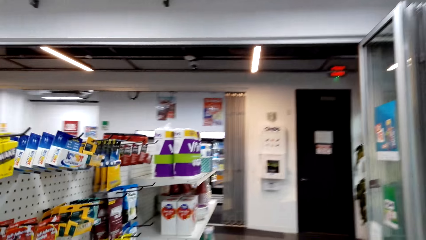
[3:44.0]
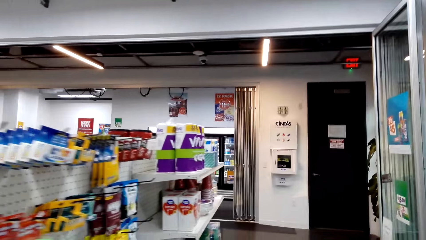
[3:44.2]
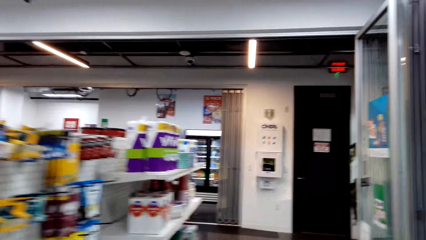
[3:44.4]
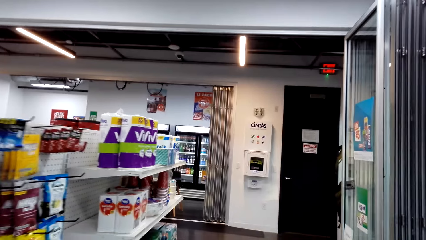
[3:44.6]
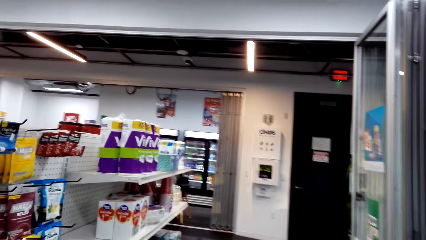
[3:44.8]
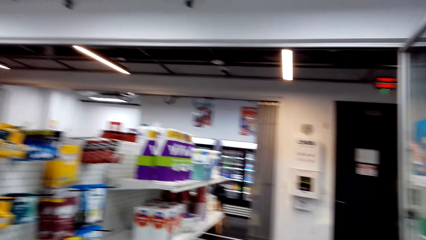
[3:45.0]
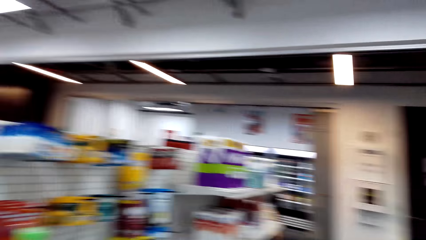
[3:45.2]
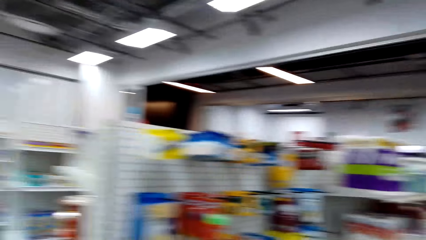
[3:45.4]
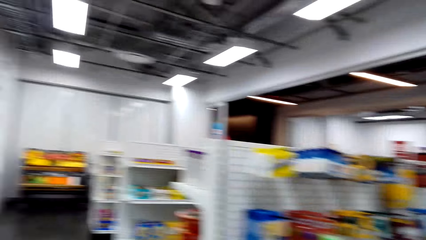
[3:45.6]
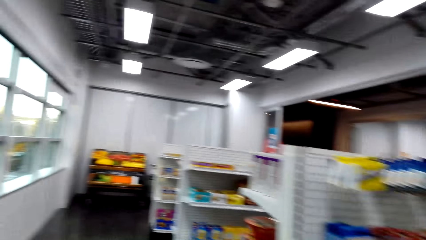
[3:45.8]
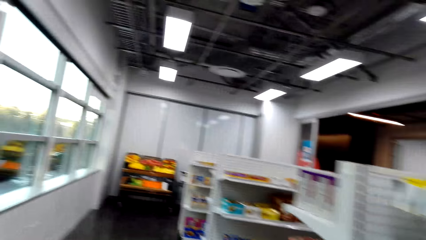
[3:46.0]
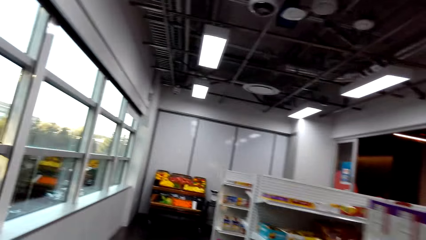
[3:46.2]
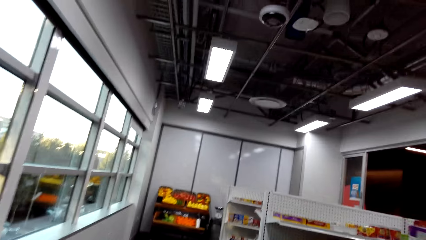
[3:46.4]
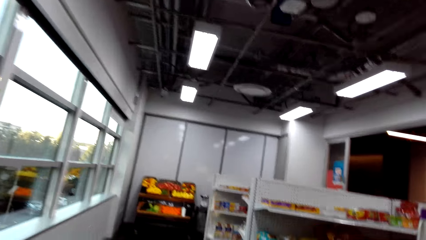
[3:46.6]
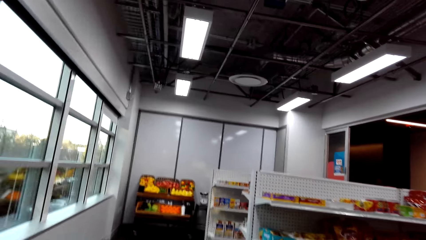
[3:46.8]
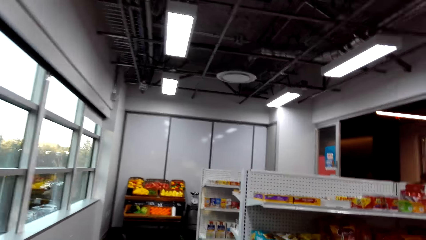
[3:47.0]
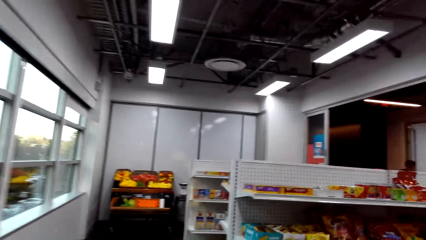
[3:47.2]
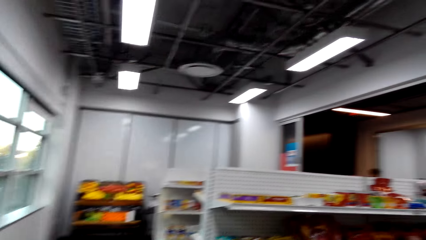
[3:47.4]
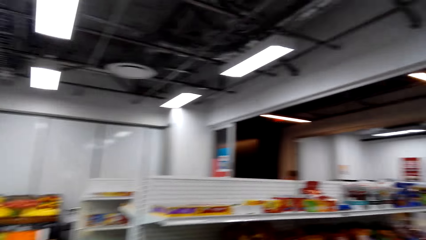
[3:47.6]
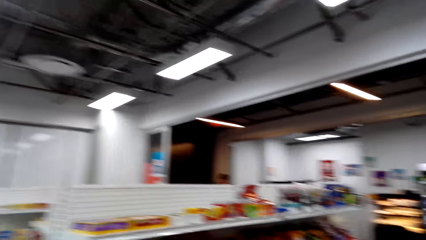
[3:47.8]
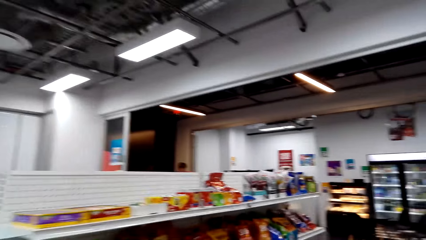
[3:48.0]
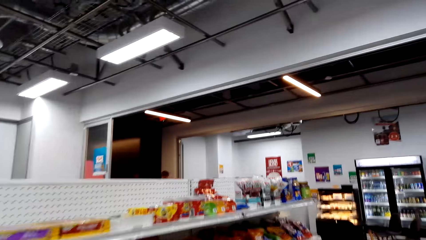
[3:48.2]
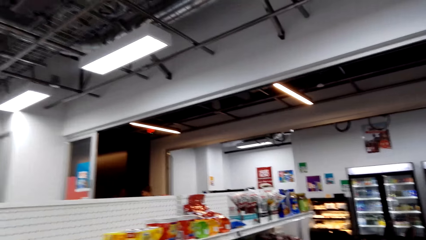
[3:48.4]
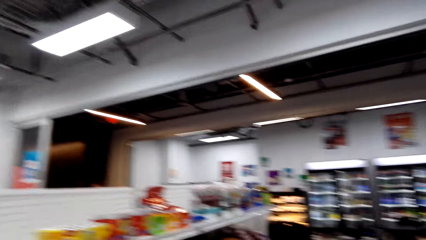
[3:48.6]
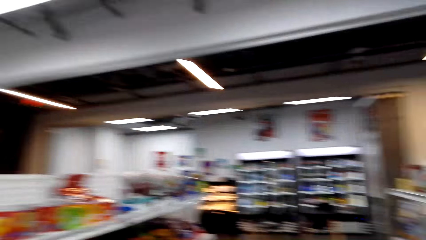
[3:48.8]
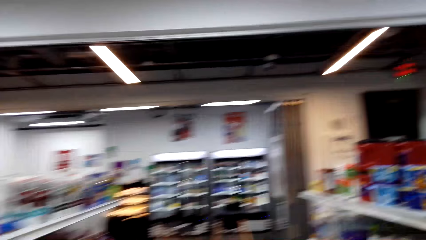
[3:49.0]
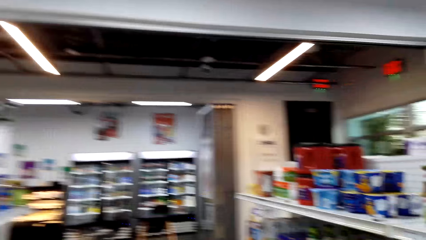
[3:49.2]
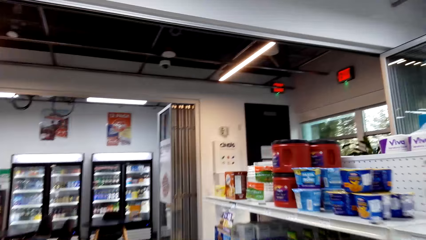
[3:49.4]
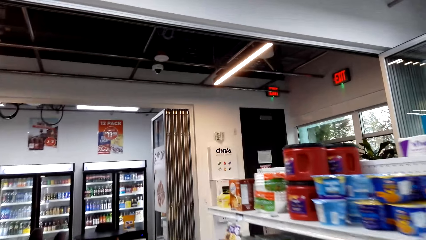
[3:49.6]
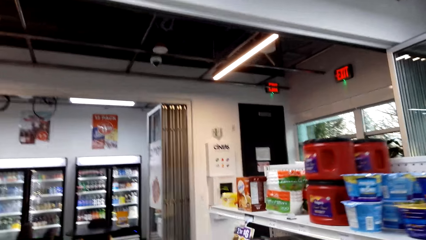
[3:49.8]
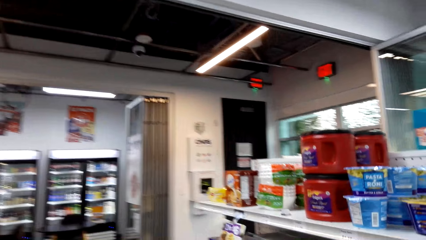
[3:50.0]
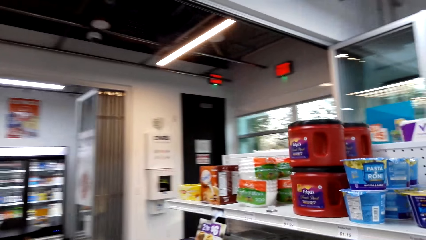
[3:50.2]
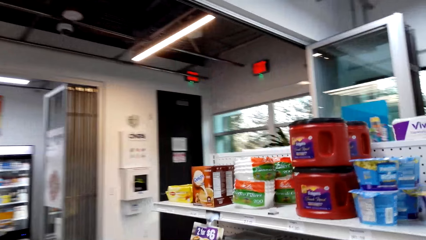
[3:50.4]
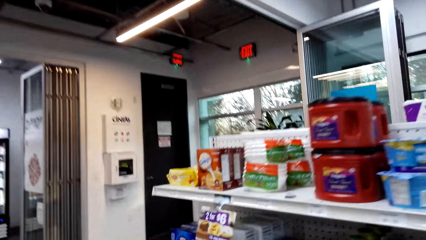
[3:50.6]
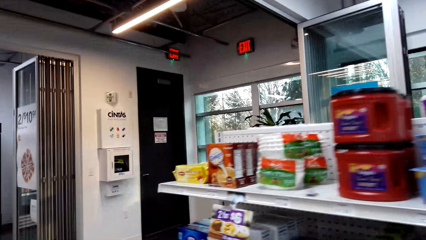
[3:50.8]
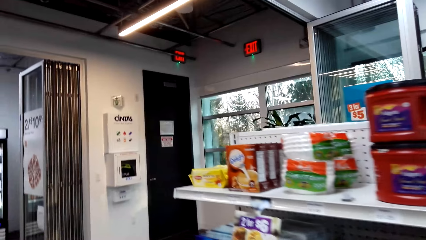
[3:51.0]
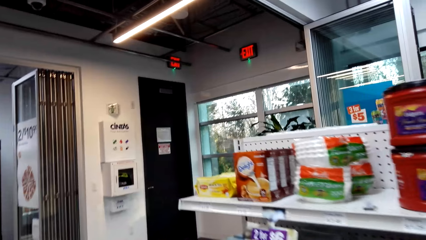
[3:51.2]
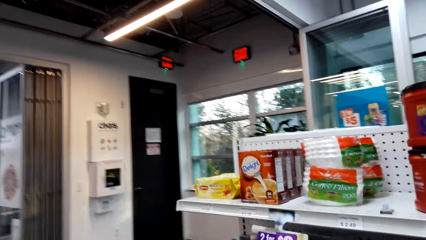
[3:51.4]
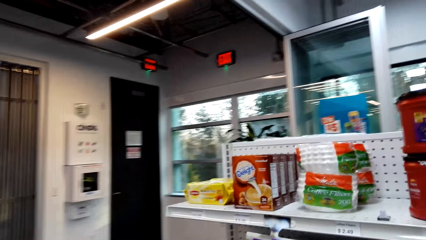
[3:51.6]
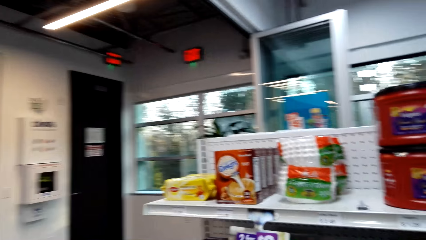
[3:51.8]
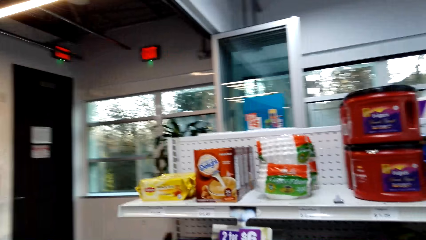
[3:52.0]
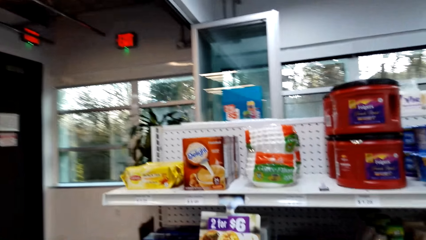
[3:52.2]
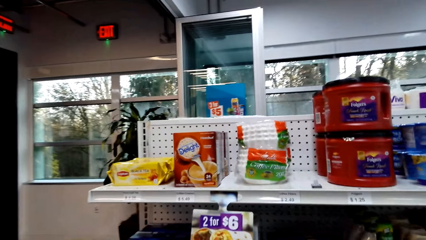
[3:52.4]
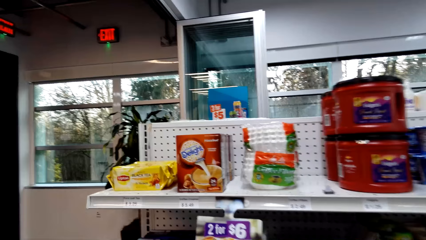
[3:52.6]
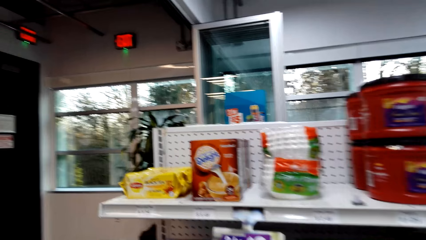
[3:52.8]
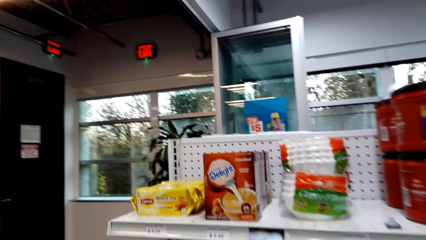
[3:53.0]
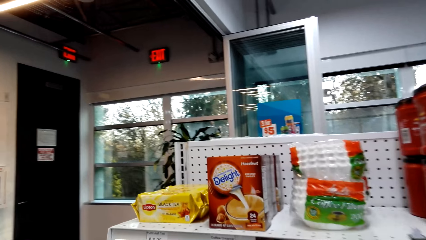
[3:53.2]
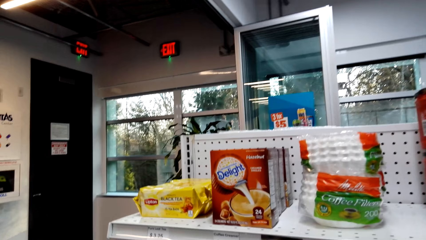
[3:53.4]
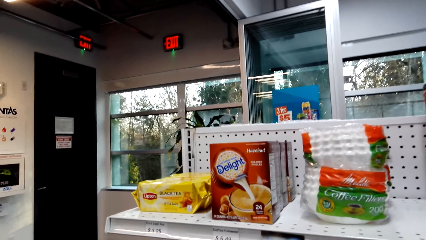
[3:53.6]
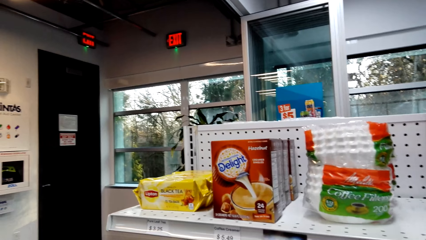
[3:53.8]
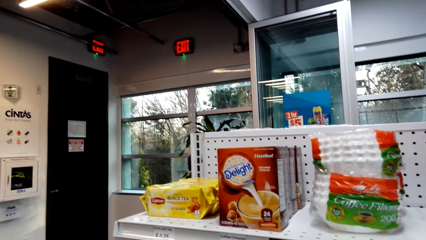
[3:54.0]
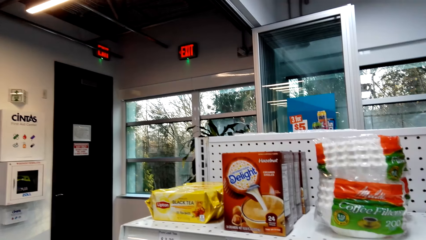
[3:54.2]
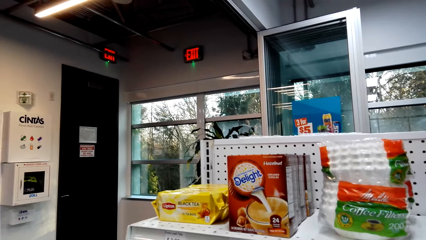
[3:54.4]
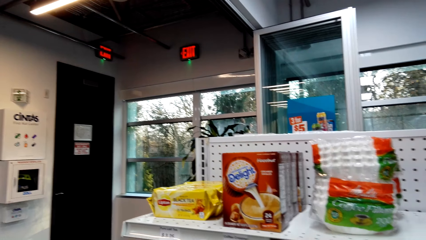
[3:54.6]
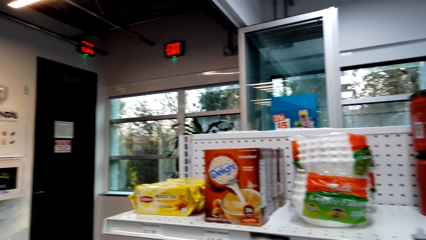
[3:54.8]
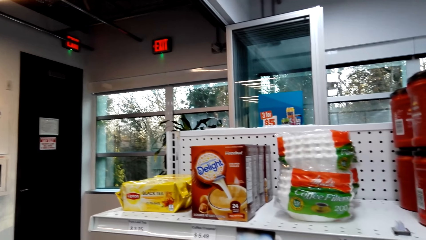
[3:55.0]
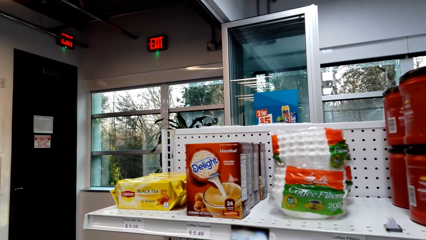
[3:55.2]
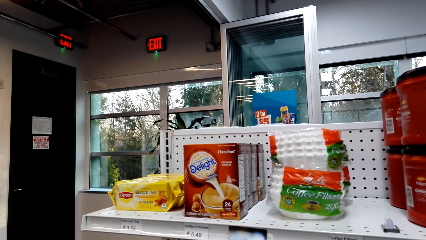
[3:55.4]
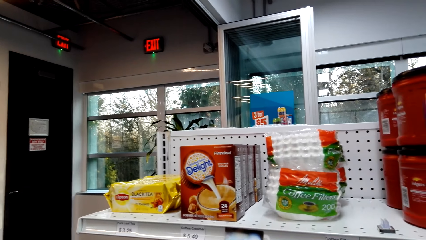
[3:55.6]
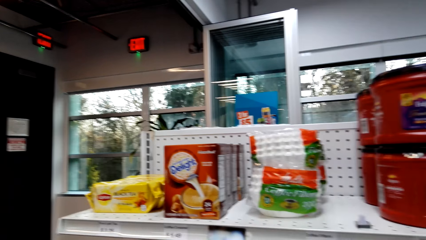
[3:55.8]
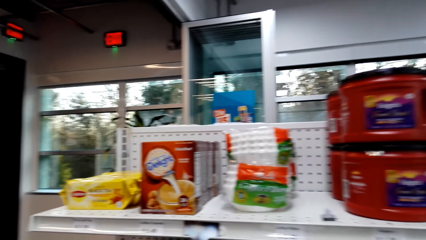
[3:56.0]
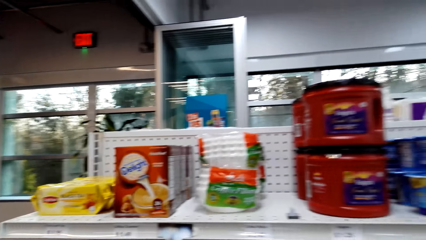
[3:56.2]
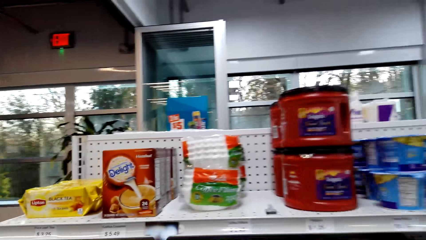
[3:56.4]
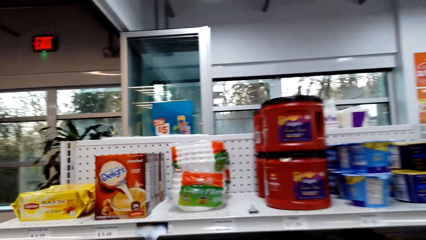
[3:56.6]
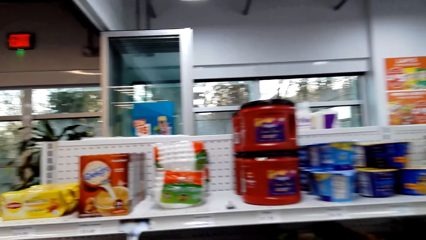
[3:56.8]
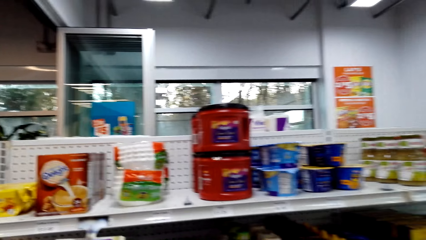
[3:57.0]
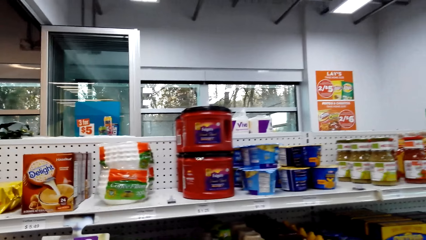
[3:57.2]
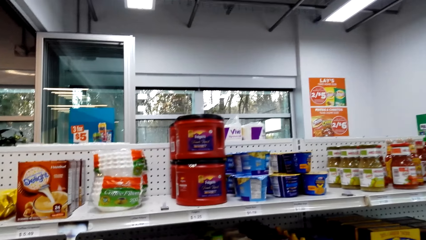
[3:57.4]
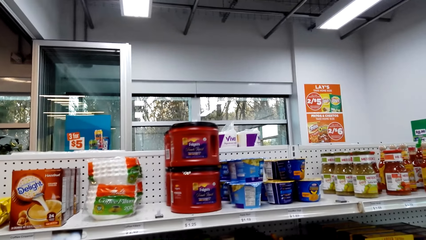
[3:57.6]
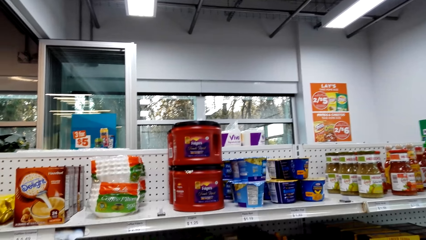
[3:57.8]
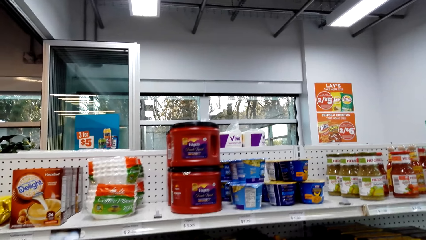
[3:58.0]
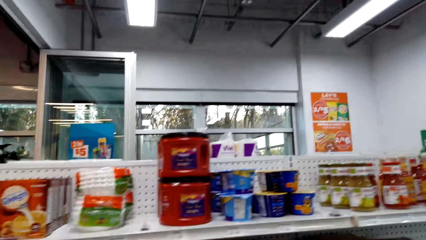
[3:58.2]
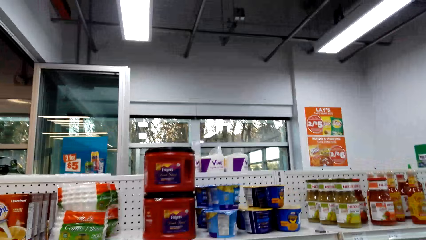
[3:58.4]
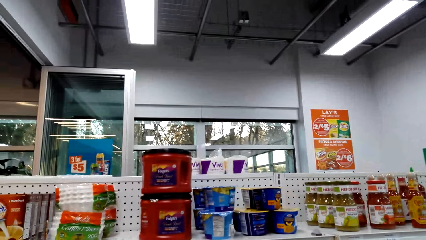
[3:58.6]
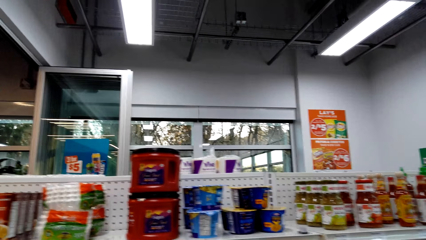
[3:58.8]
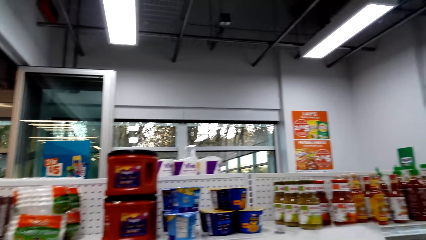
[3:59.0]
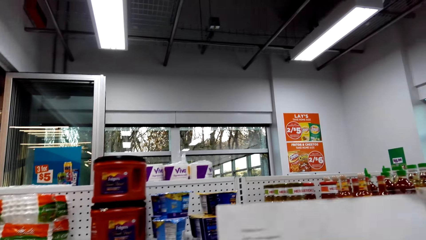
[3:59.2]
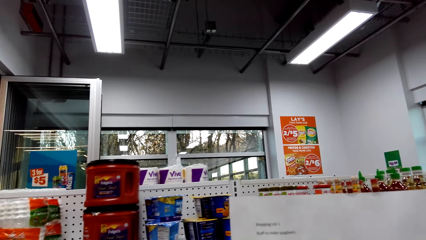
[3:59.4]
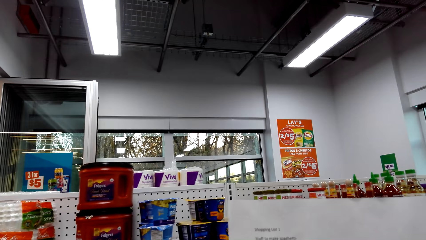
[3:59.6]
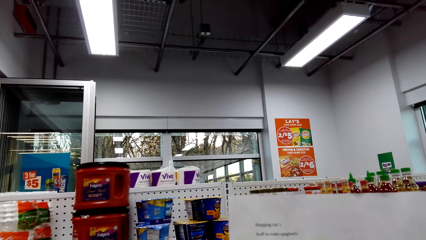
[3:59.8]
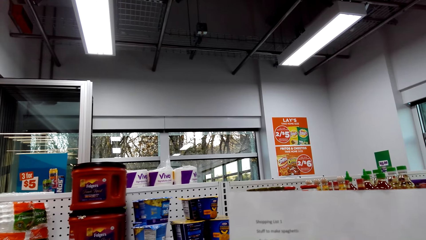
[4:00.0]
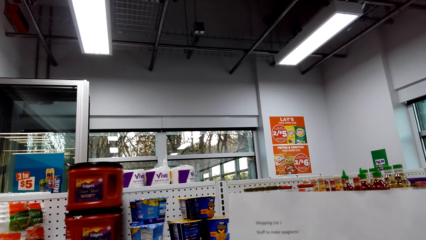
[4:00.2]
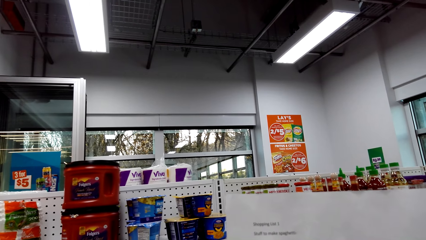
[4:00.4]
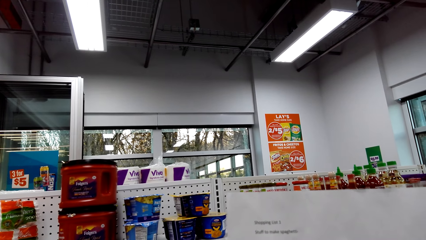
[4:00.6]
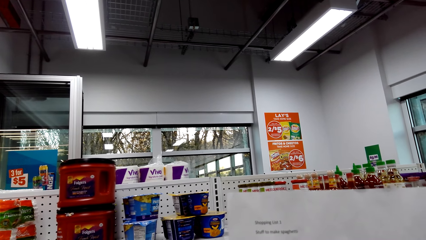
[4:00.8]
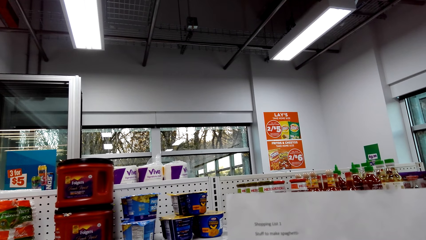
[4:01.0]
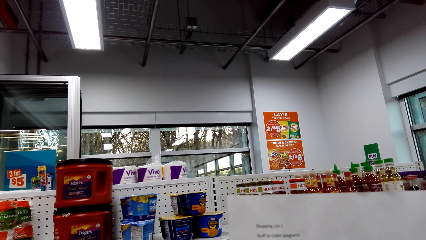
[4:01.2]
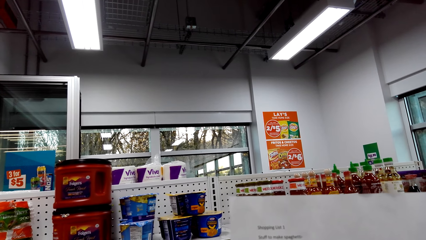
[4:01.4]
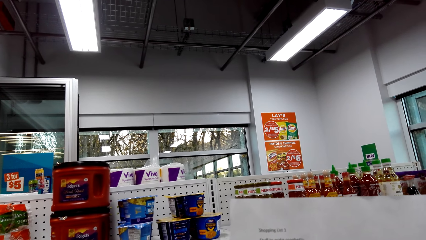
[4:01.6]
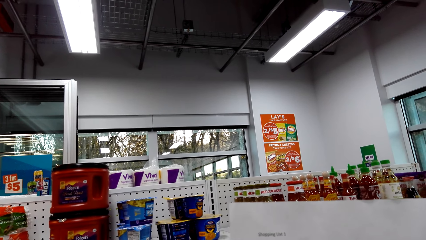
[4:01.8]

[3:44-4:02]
The camera wearer goes back to the noodles aisle. She talks to a woman. She gazes at the noodles on the shelf. She holds the shopping list in her hands. She reads the printed paper.
